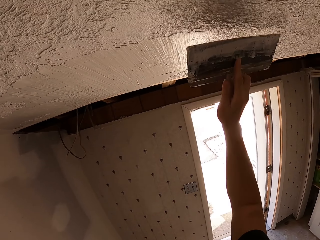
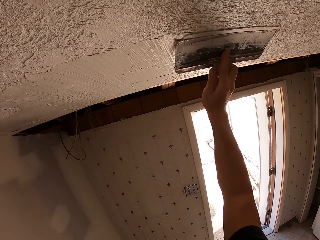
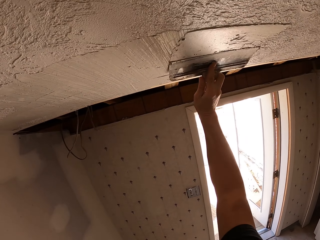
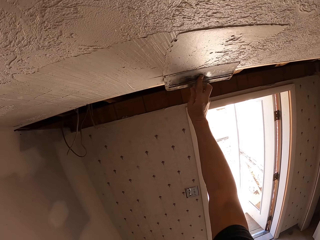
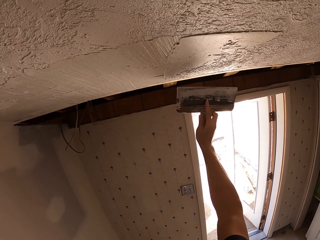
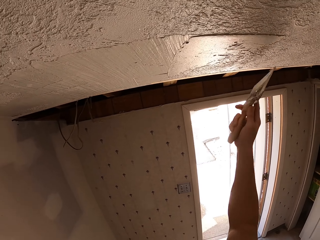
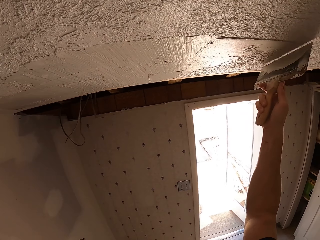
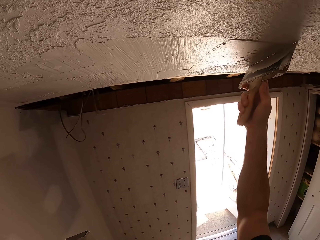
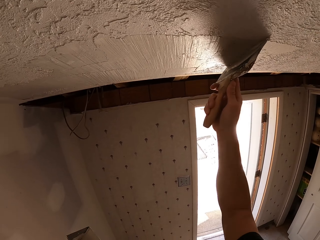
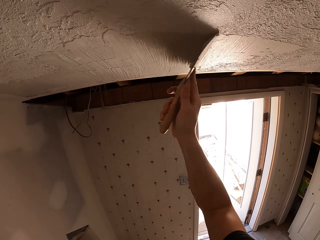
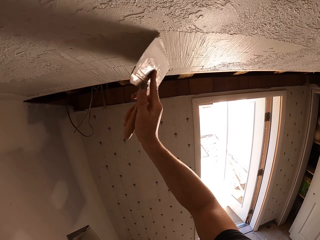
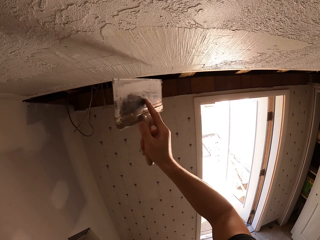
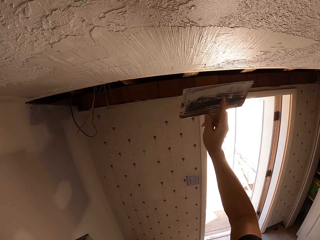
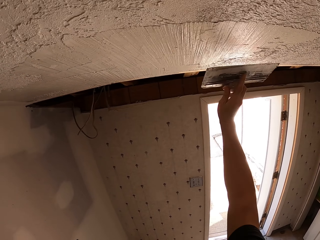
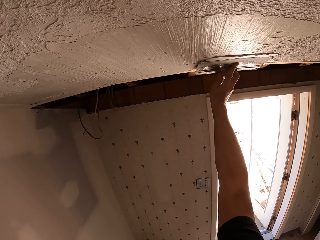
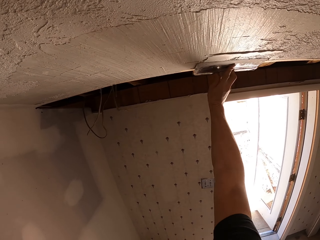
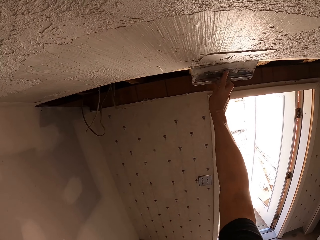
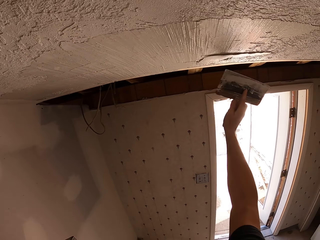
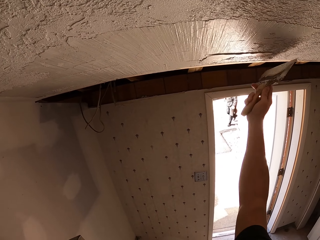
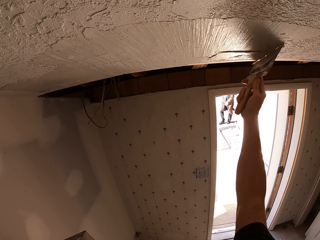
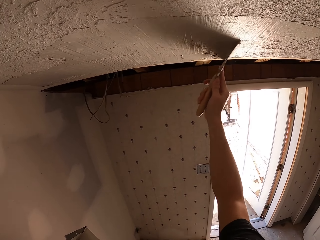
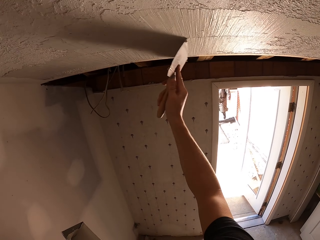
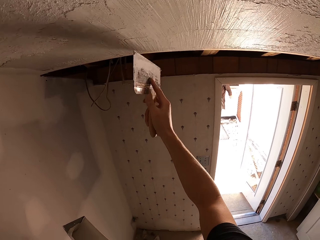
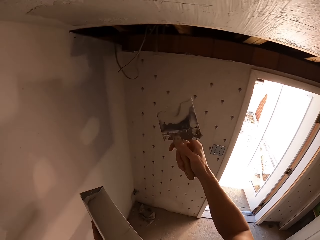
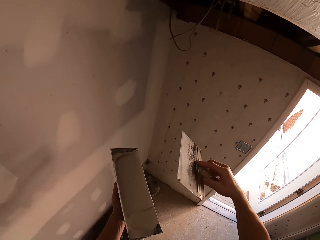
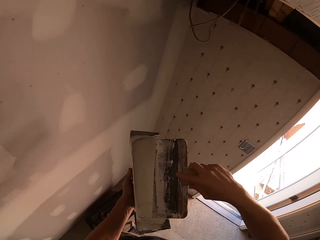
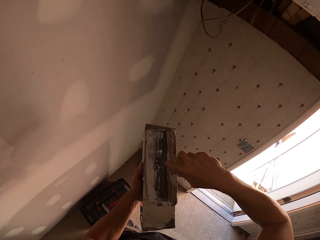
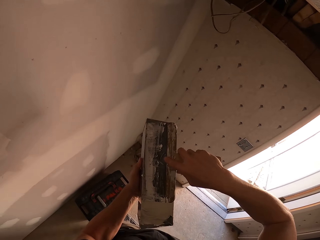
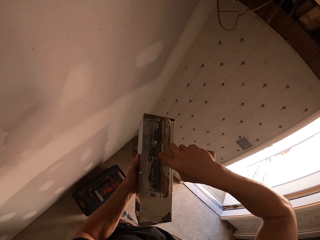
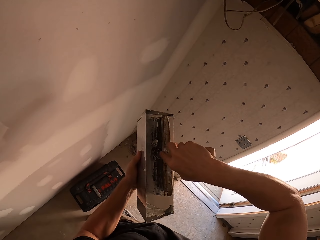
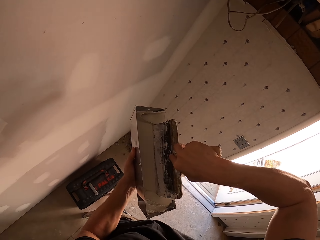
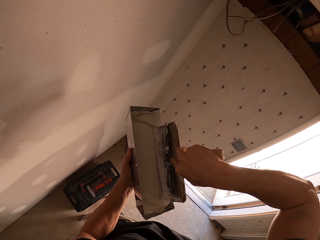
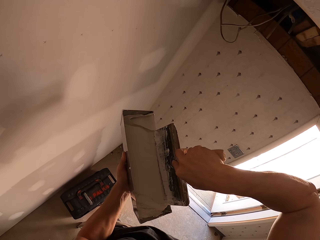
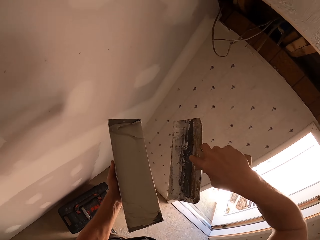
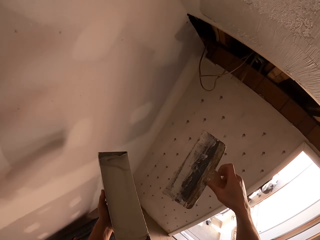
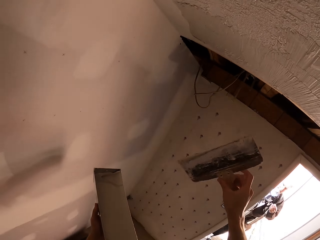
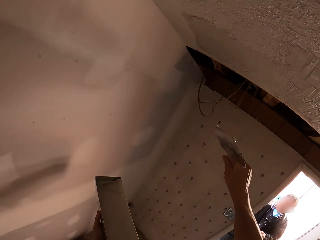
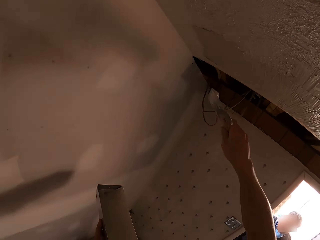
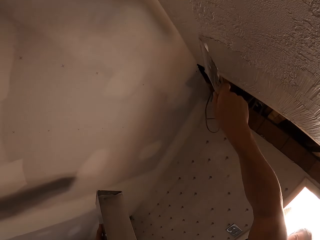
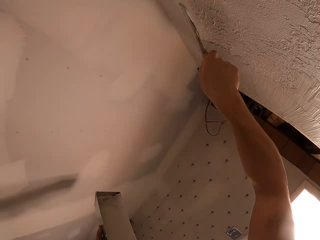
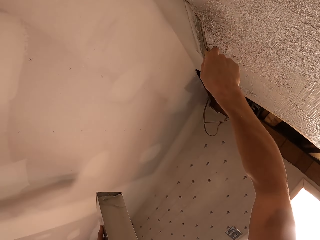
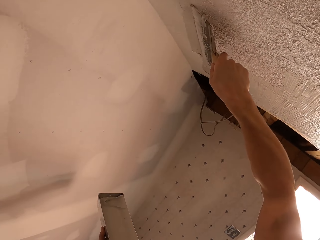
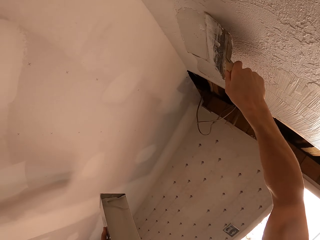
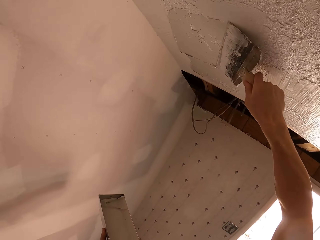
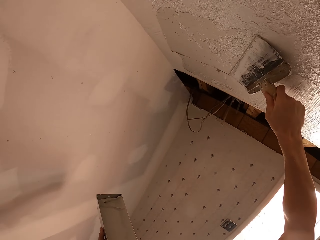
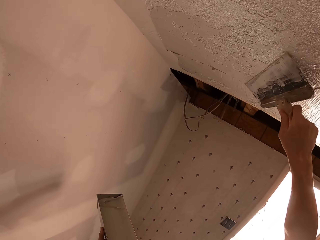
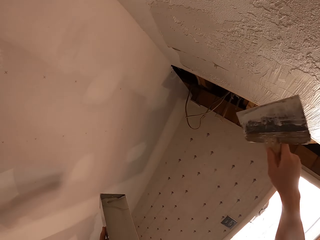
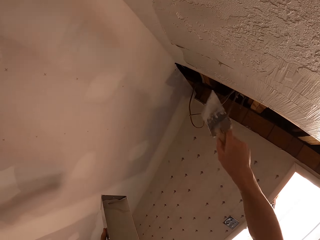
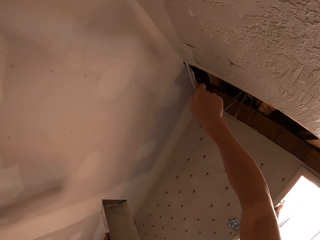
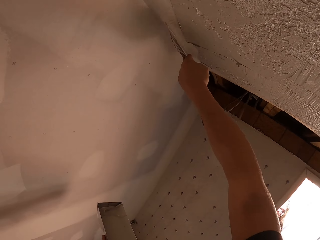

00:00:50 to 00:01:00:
The camera wearer applies putty on the ceiling. They apply putty on the ceiling again. They scoop putty with a putty knife. They apply putty on the ceiling.

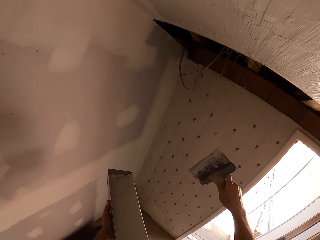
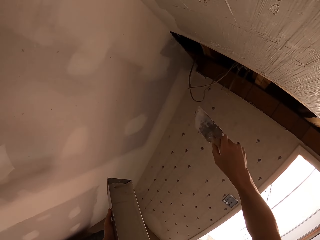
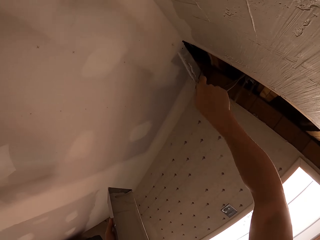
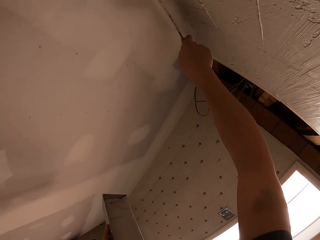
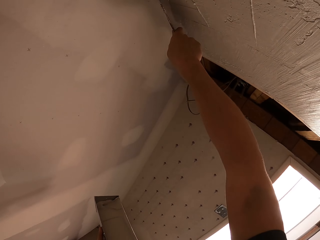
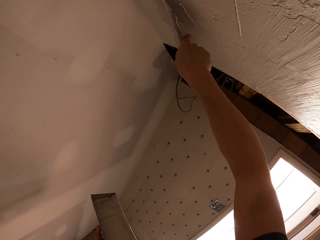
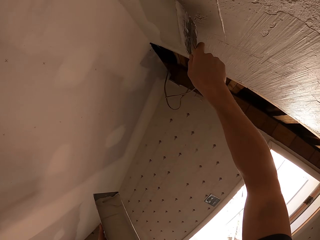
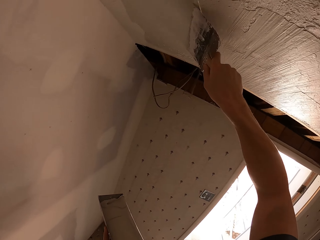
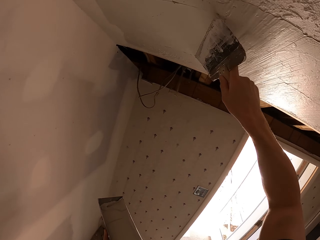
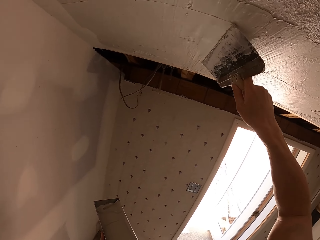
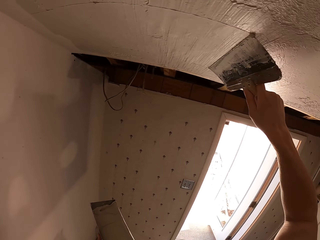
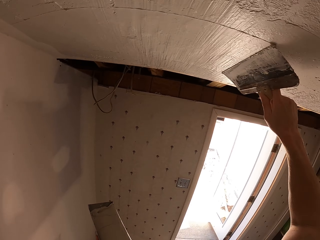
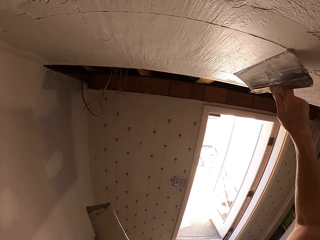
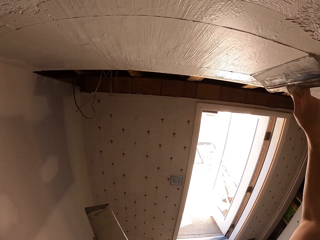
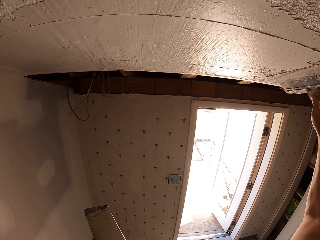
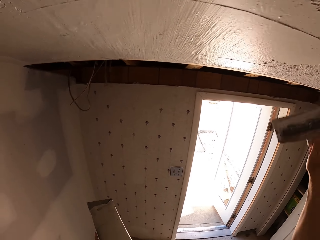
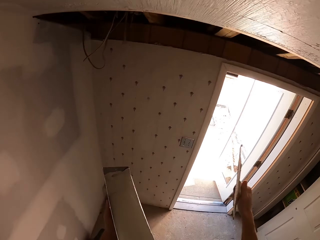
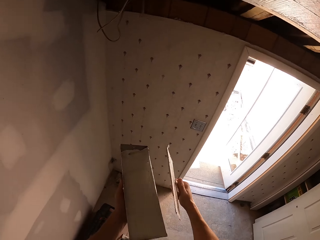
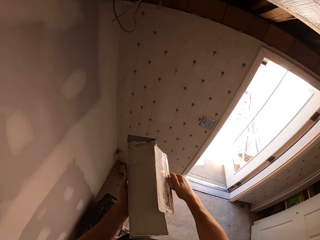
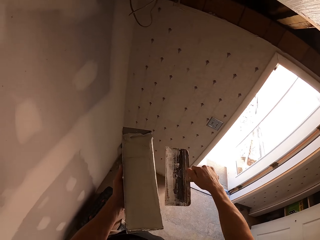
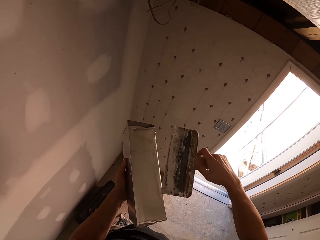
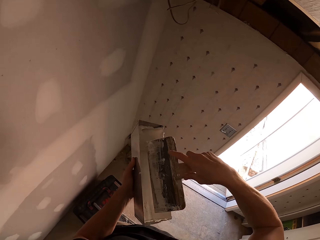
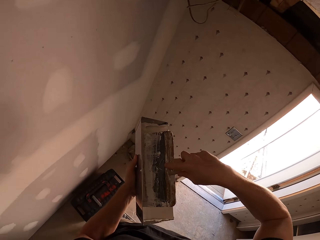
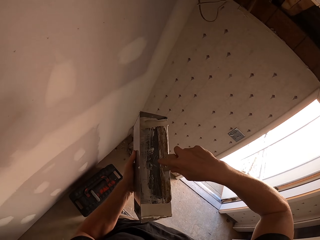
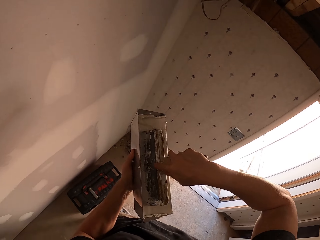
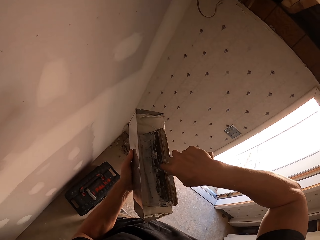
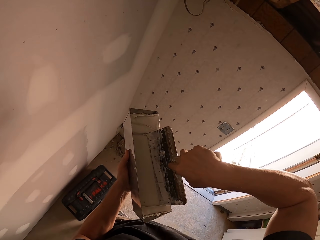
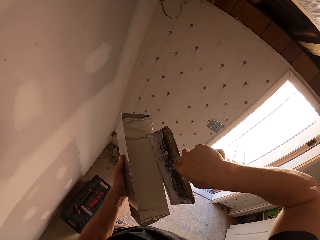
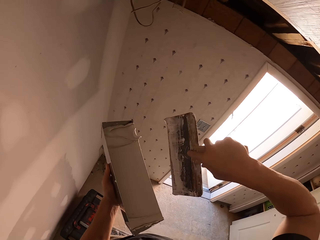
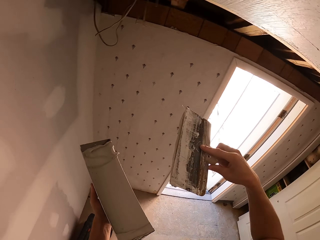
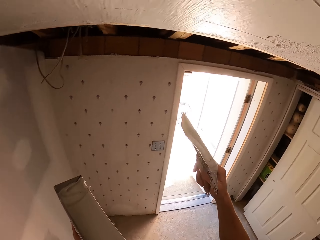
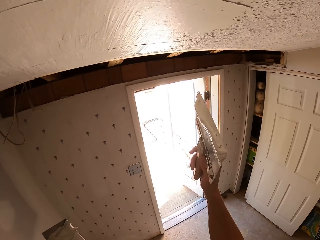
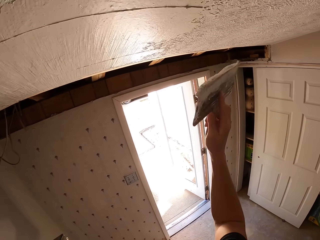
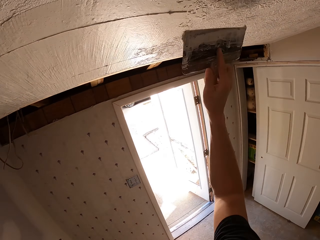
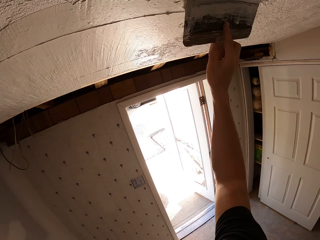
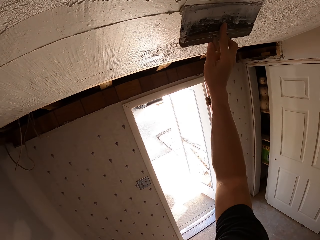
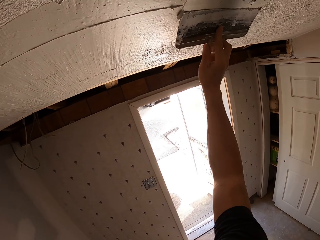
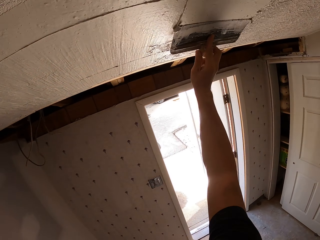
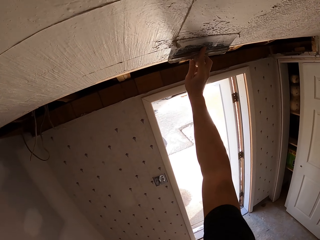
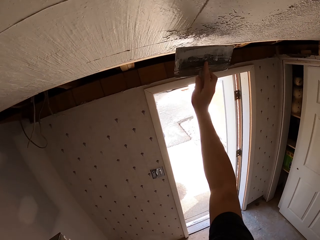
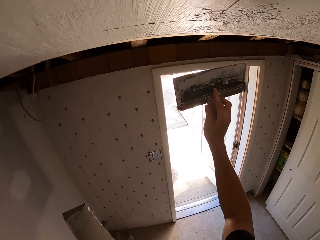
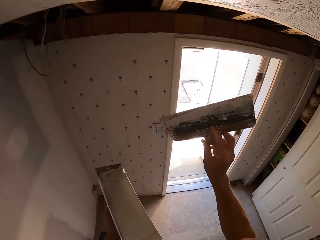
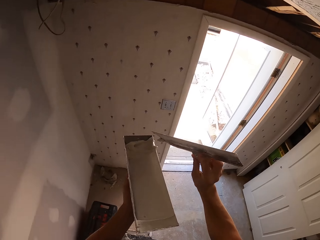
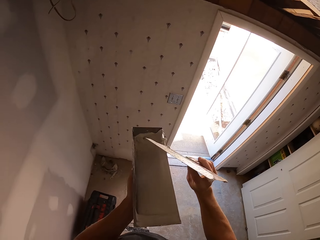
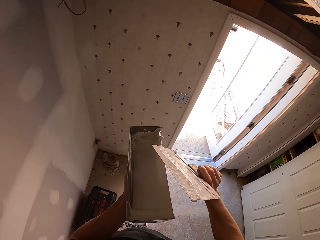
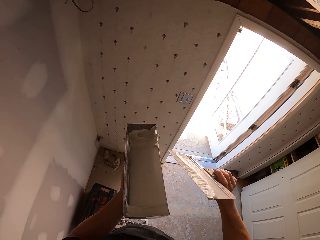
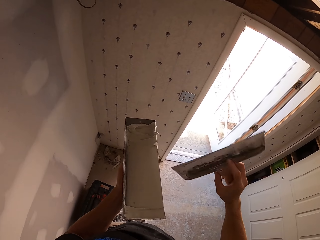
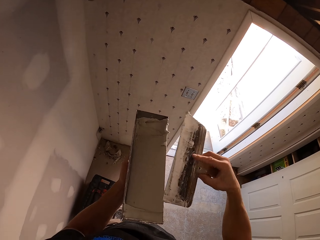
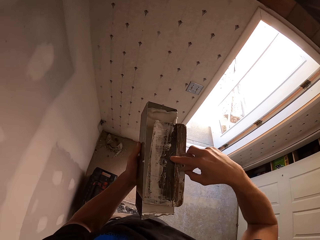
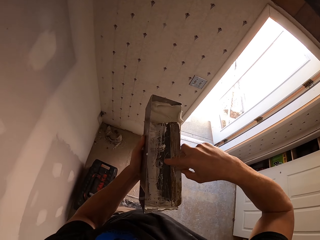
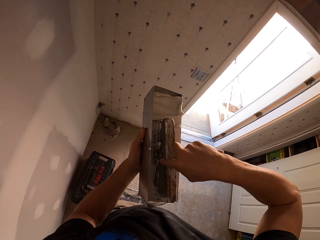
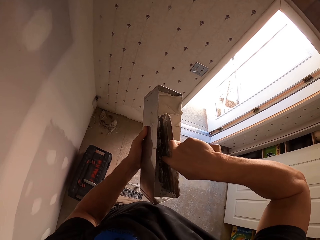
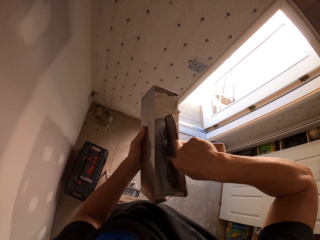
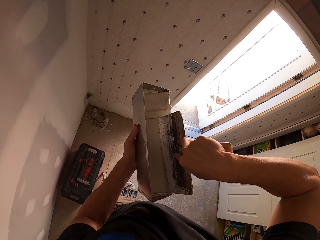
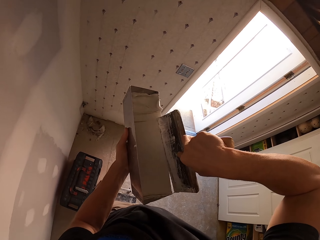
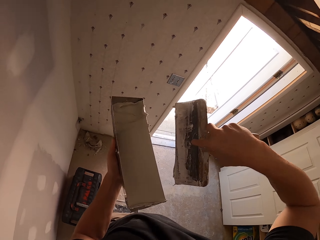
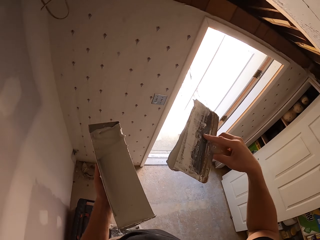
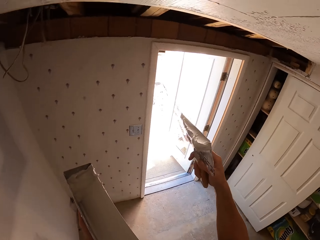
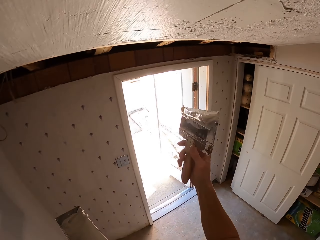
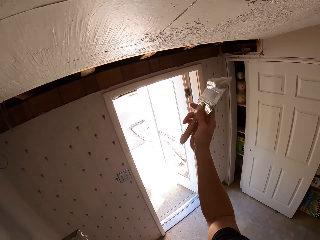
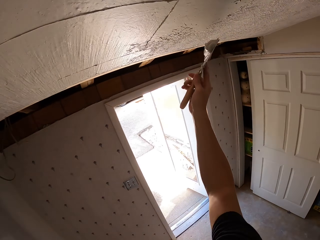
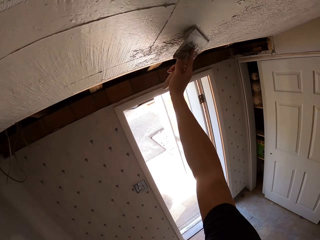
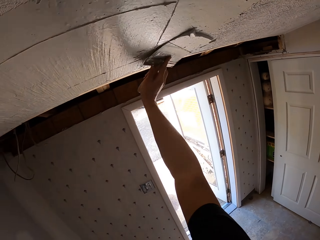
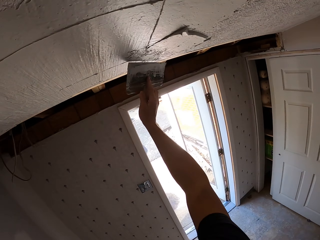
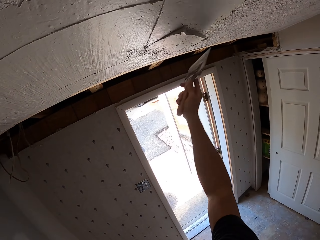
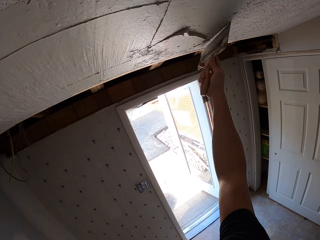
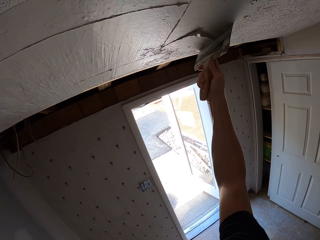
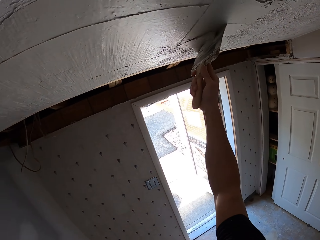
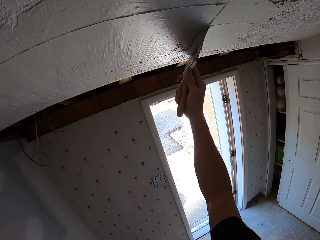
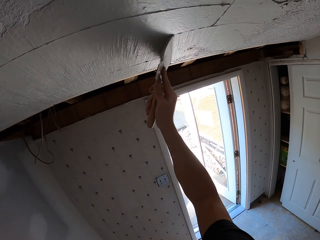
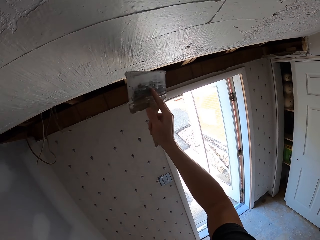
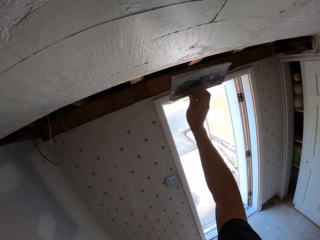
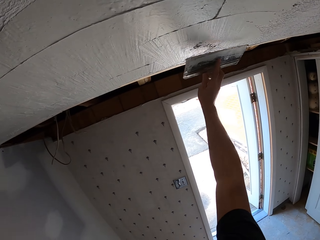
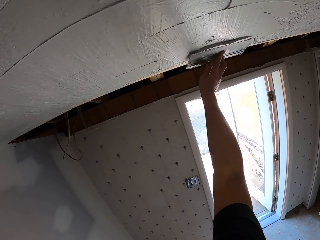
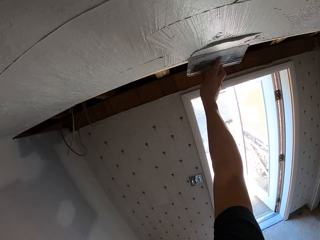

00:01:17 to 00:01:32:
The camera wearer spreads putty on the ceiling. They remove putty on the putty knife. They scoop putty with the putty knife. They apply putty on the ceiling. They scoop putty with the putty knife. They apply putty on the ceiling.
